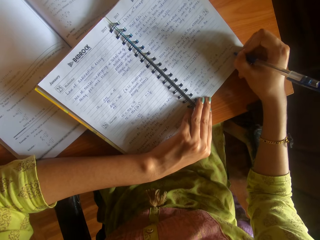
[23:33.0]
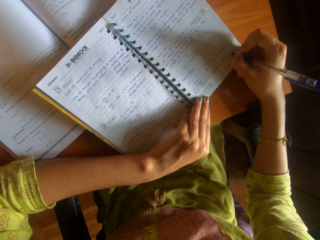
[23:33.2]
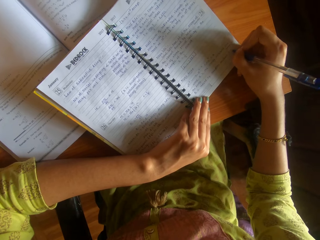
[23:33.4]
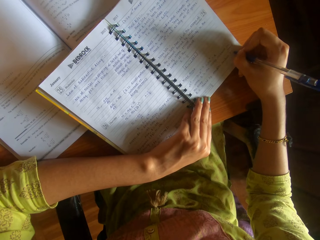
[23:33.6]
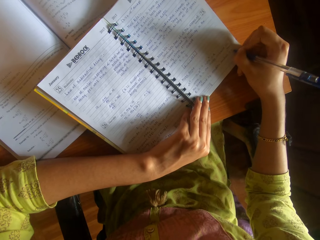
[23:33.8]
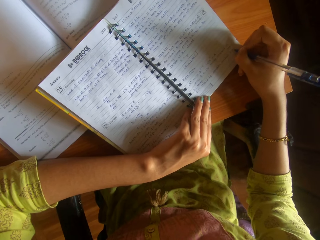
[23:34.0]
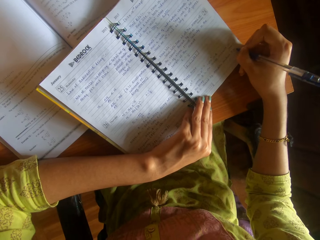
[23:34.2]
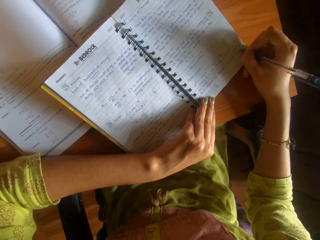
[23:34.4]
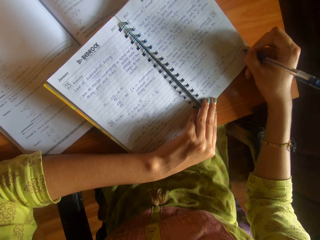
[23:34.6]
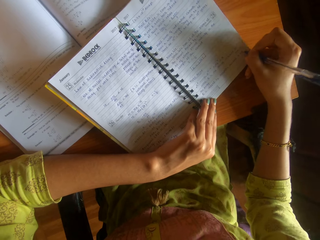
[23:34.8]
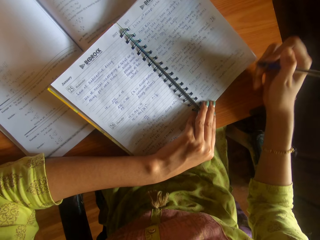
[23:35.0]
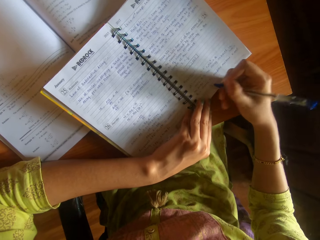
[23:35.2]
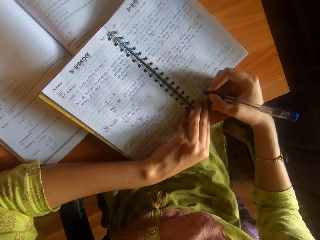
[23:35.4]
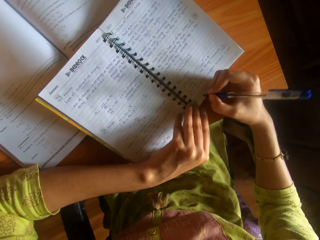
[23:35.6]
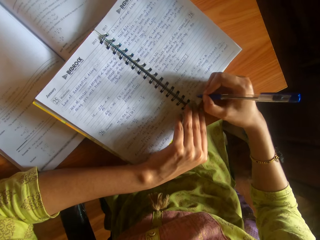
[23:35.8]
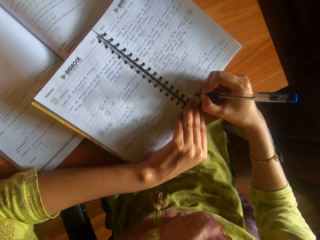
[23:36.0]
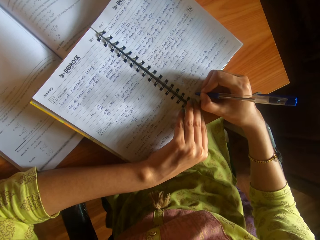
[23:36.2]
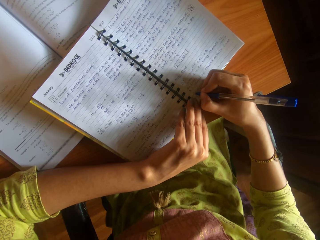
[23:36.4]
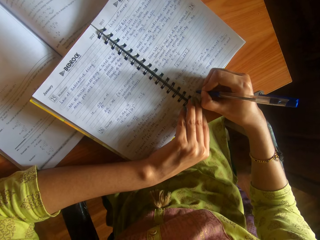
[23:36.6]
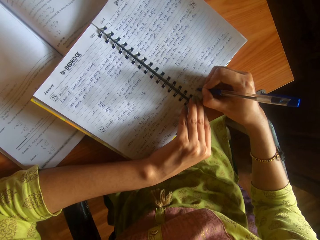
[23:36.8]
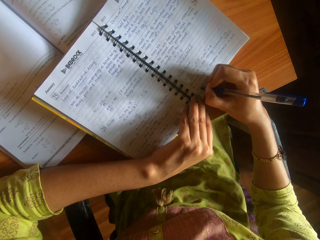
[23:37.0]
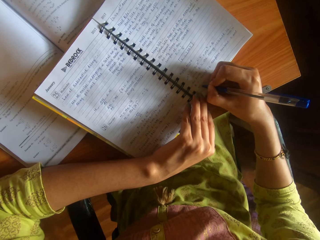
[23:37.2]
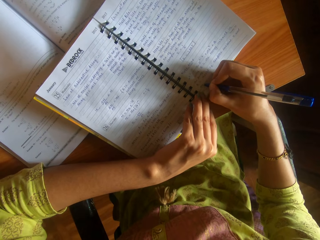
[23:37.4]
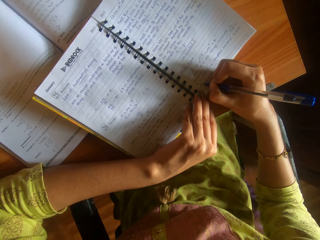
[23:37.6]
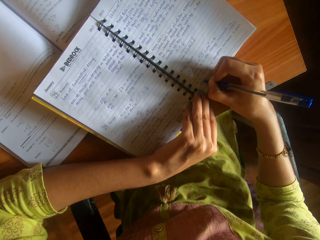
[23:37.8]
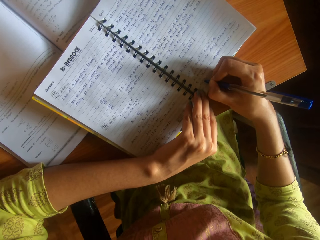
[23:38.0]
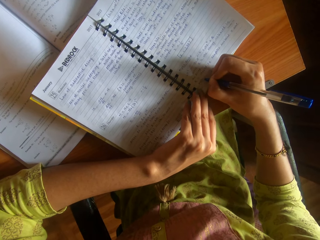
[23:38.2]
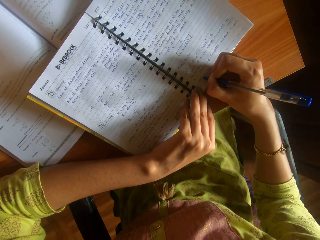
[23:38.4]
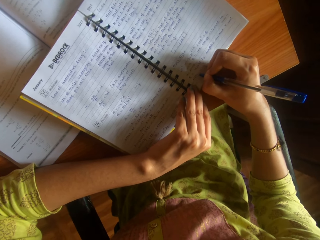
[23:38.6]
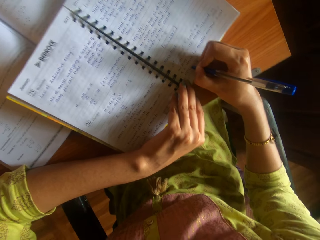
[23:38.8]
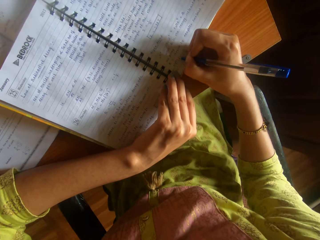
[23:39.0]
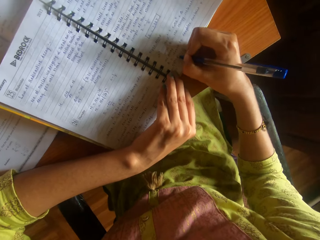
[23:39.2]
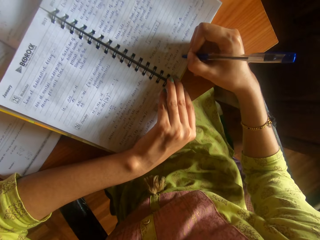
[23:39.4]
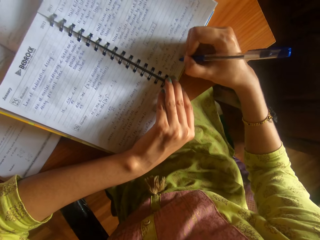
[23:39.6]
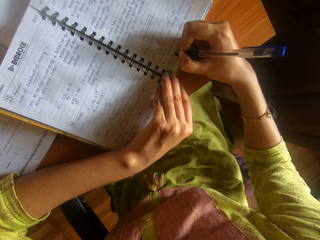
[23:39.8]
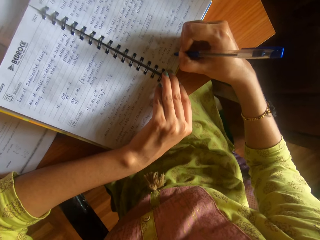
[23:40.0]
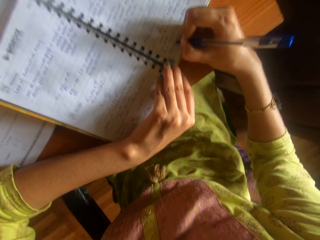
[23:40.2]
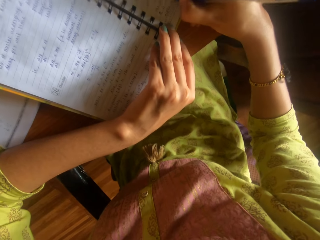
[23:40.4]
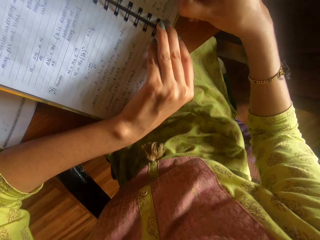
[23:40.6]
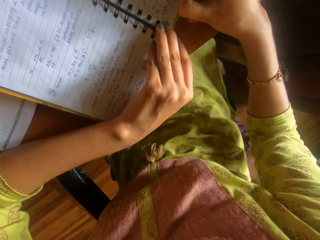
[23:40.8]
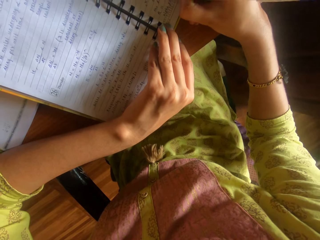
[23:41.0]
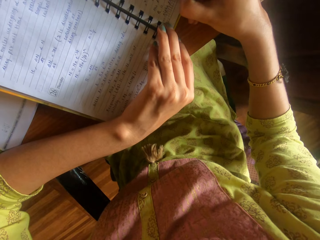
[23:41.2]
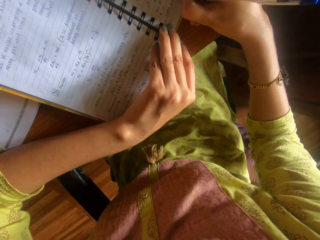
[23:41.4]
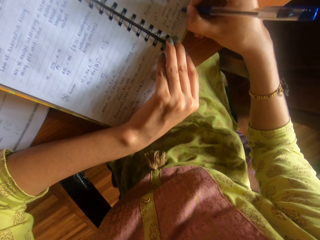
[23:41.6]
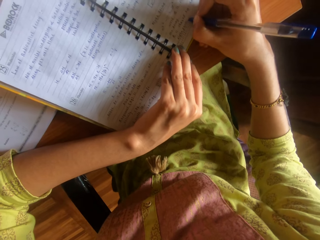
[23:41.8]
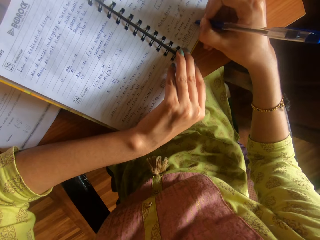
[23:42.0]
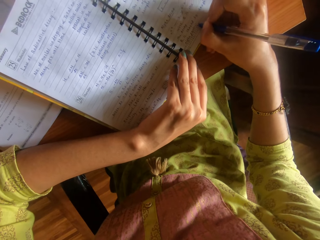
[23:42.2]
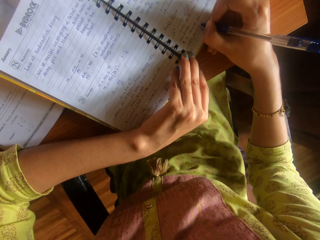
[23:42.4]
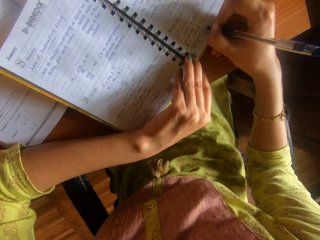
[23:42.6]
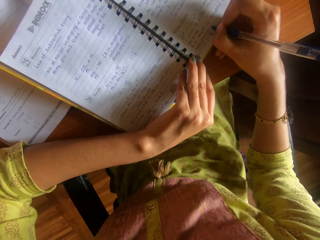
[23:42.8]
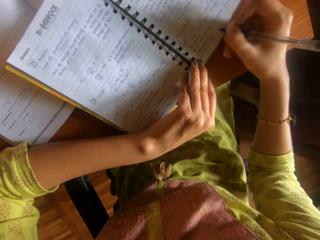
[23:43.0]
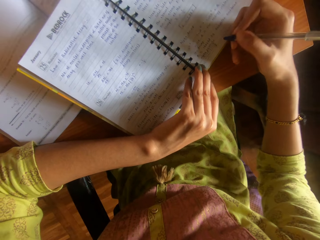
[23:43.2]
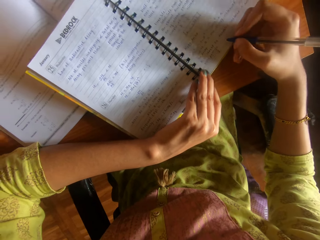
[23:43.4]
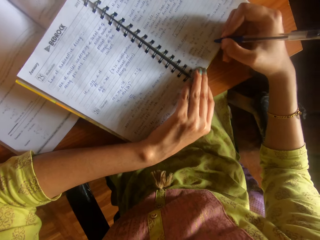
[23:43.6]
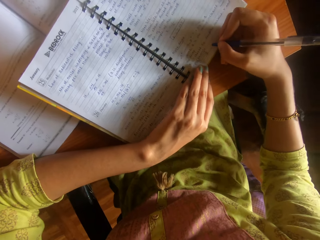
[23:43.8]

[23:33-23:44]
The camera wearer writes on another line.

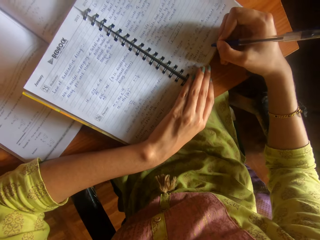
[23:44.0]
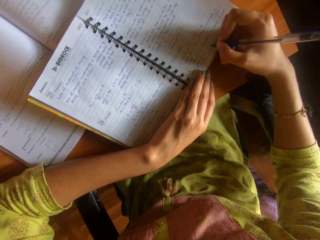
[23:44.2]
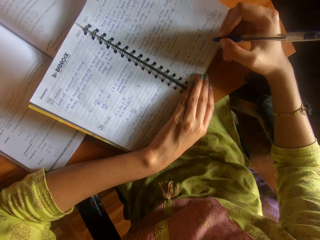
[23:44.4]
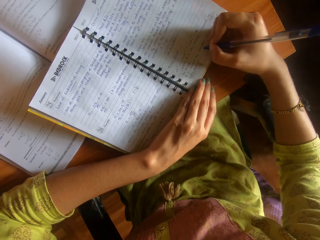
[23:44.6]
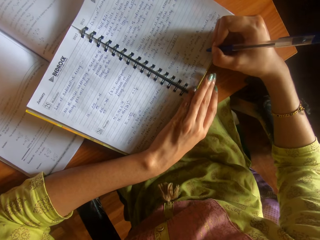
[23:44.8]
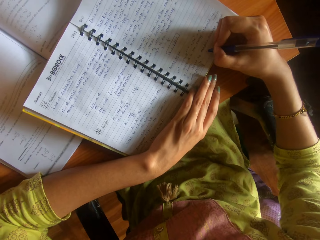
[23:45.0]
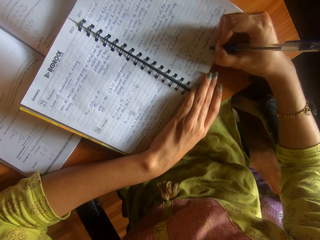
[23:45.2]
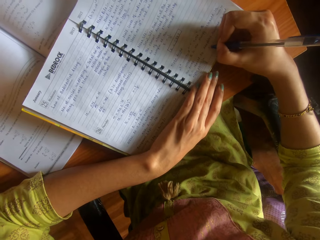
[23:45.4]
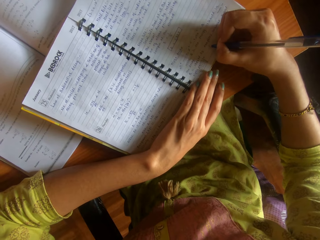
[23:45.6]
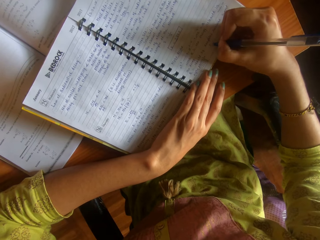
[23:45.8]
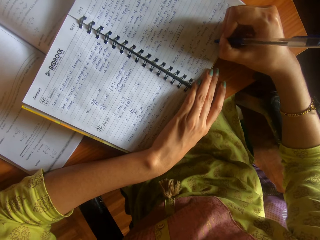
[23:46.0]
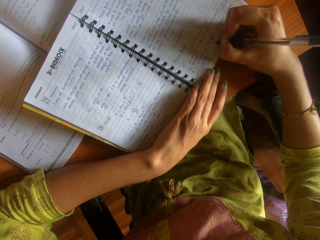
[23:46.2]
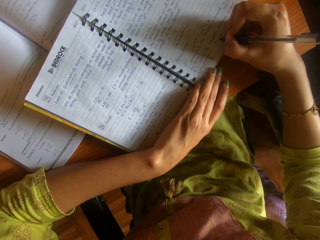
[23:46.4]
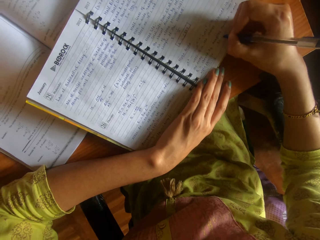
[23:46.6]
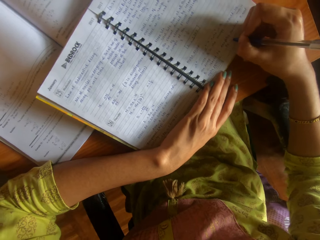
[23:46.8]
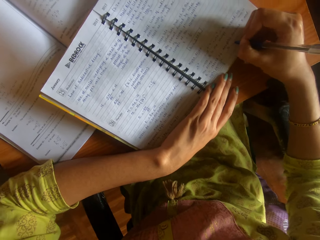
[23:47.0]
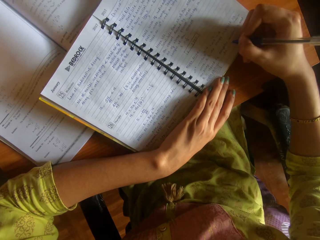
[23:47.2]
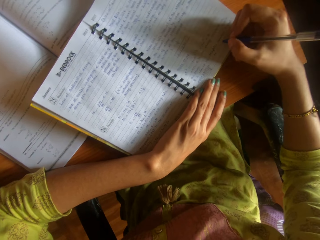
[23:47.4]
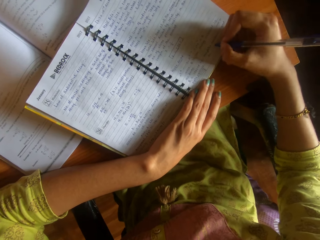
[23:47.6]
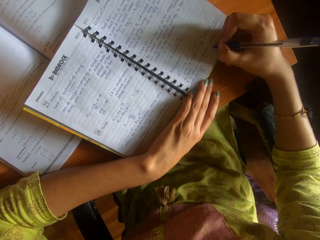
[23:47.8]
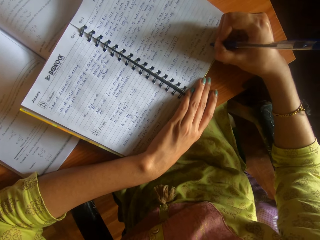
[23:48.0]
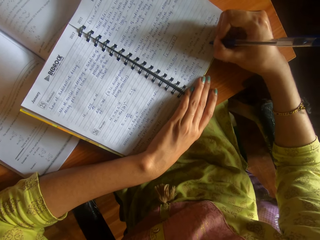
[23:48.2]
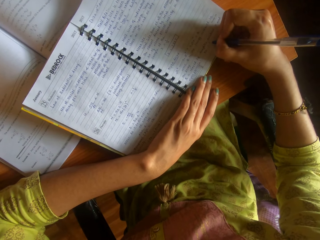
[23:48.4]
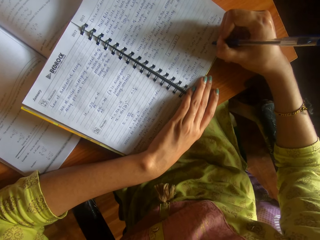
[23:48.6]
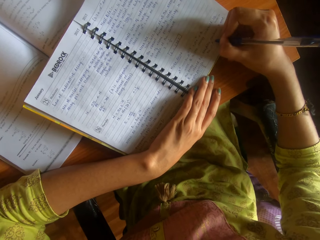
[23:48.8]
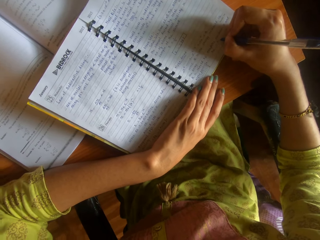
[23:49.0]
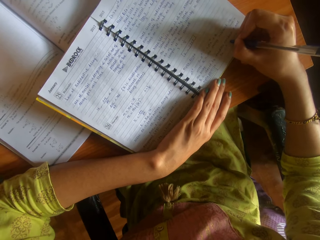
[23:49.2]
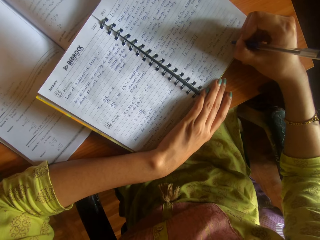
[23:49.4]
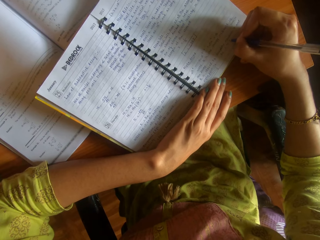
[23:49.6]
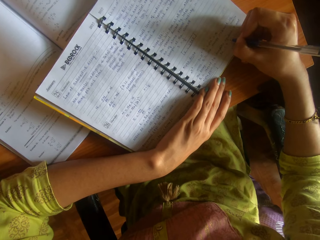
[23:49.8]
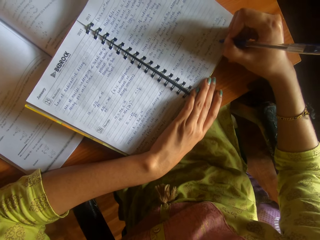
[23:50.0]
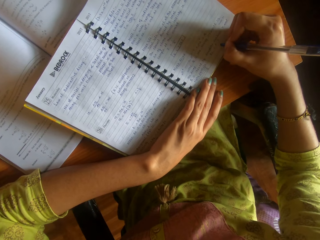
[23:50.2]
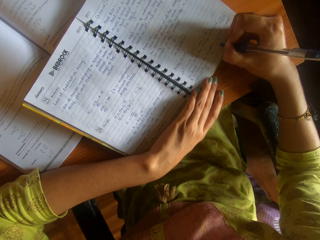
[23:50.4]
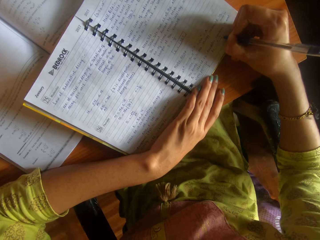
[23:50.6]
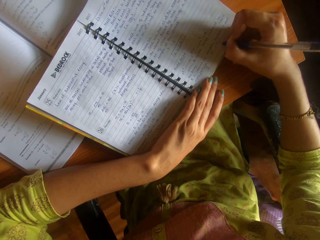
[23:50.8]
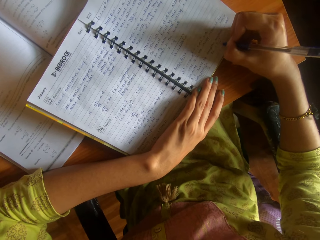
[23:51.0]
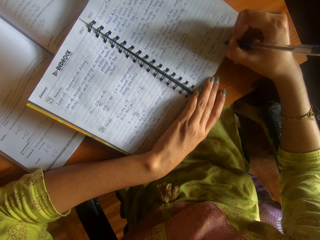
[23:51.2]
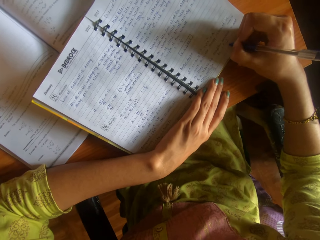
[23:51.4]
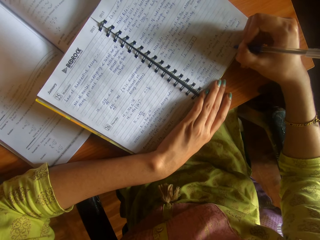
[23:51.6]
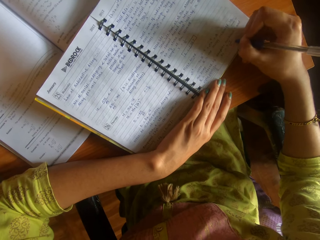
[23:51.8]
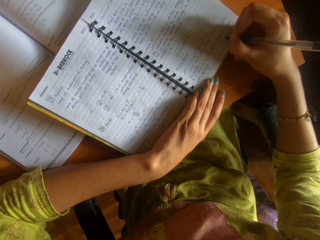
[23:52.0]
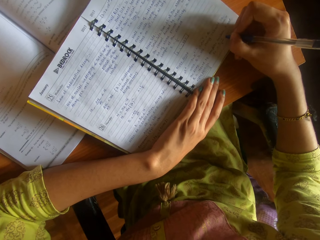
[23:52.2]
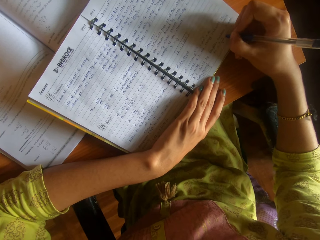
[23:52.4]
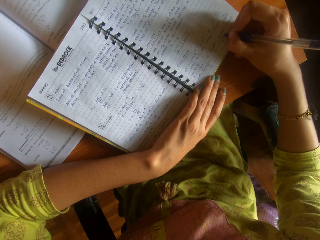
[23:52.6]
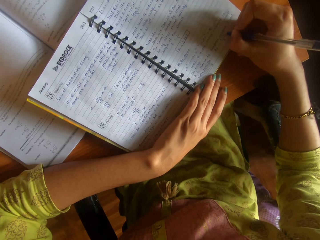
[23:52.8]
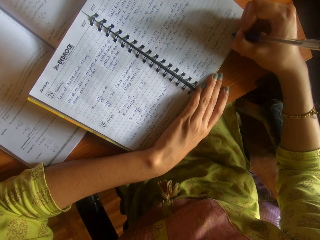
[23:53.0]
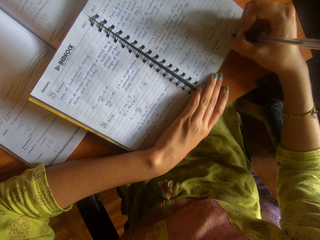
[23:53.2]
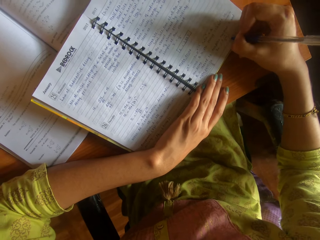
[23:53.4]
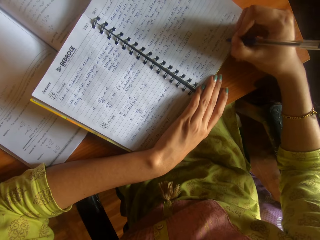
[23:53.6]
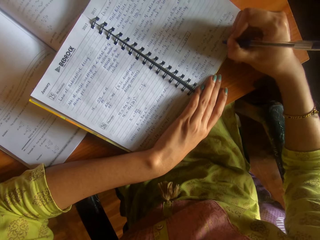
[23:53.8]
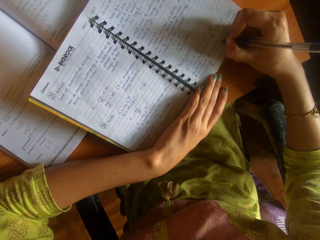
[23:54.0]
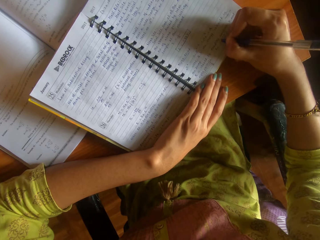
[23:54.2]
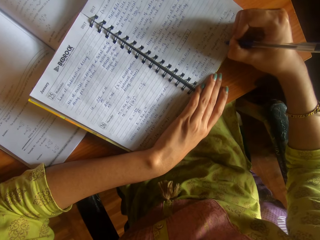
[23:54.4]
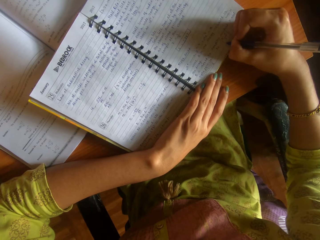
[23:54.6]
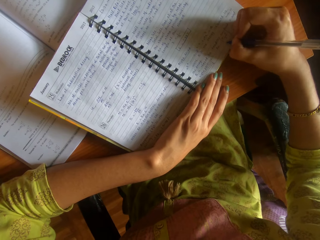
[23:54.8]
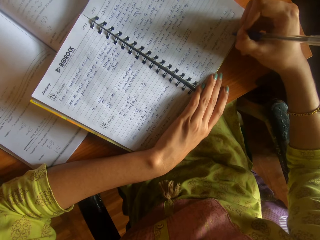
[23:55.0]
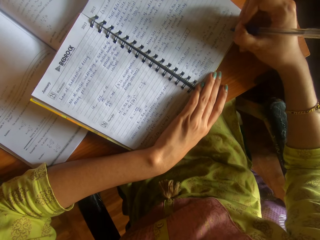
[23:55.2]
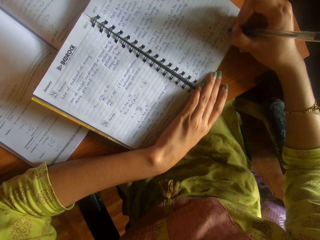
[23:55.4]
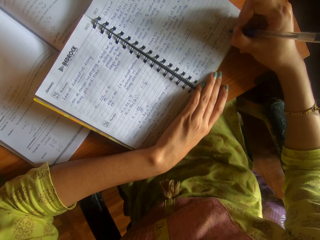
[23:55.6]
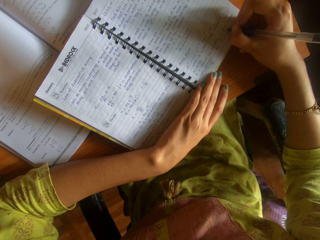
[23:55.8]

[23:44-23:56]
The camera wearer writes.
